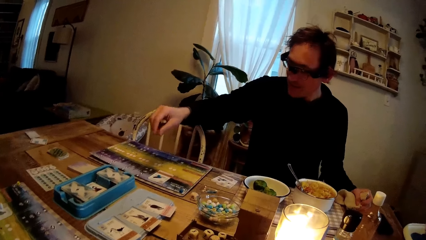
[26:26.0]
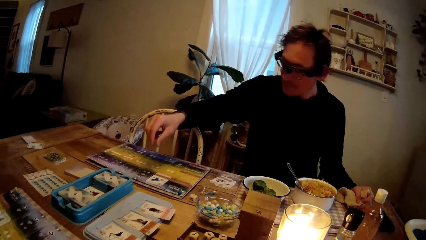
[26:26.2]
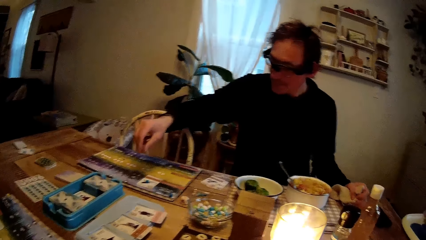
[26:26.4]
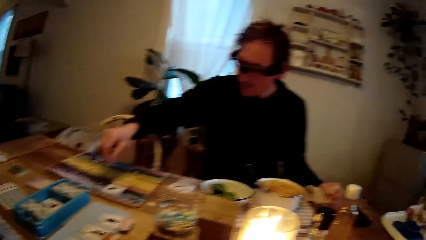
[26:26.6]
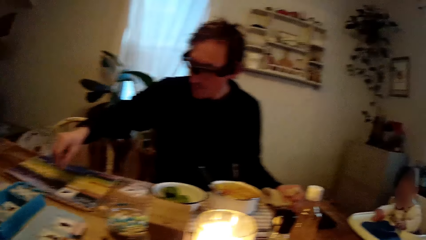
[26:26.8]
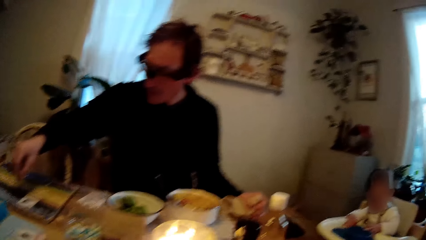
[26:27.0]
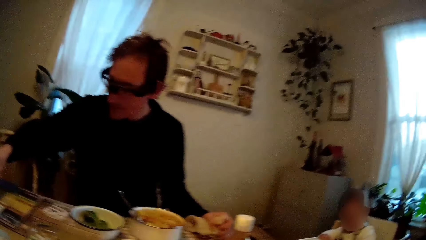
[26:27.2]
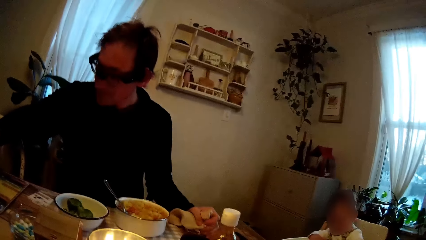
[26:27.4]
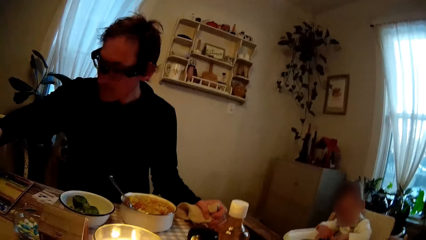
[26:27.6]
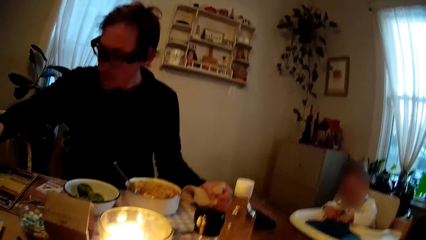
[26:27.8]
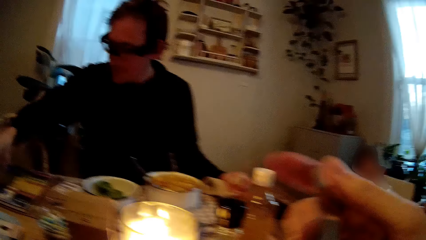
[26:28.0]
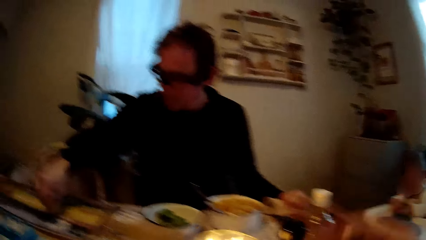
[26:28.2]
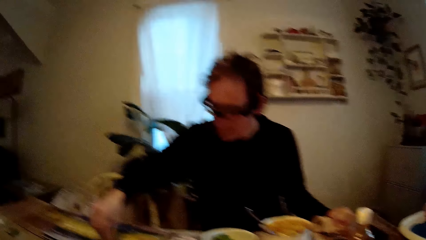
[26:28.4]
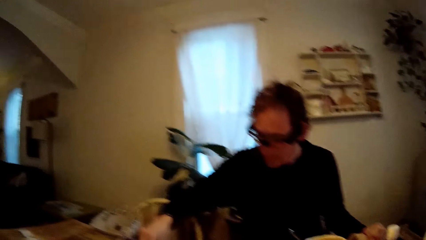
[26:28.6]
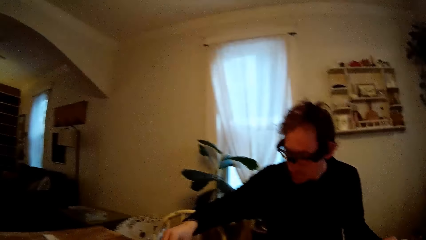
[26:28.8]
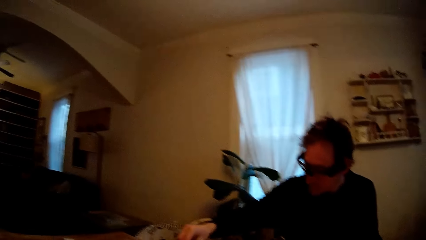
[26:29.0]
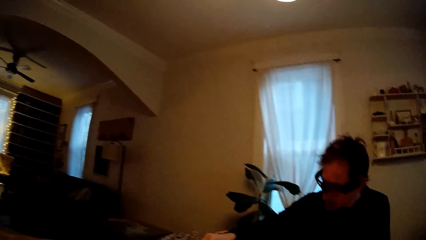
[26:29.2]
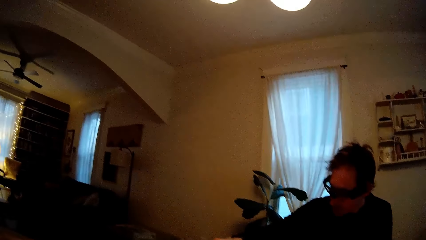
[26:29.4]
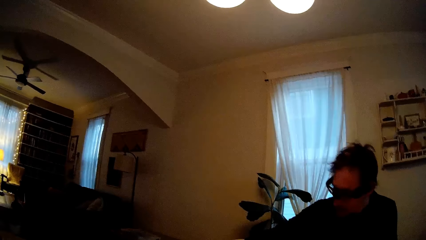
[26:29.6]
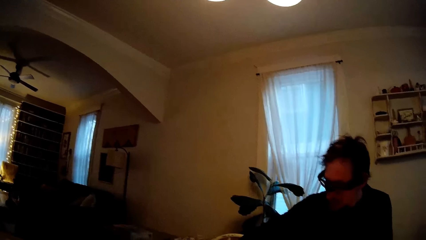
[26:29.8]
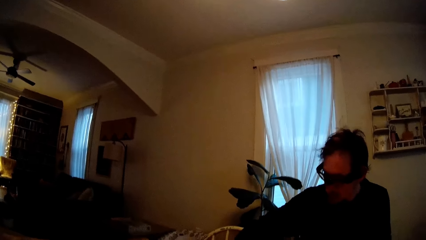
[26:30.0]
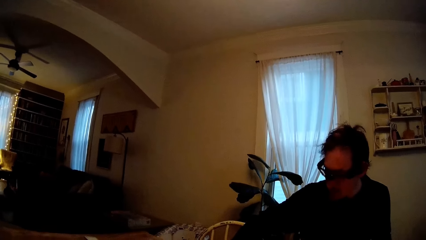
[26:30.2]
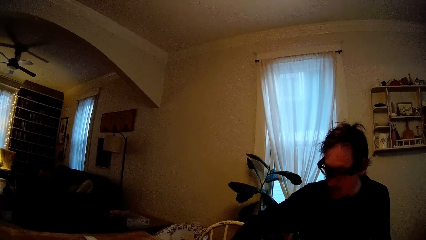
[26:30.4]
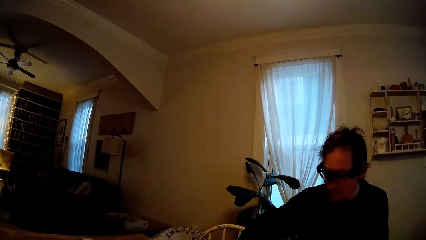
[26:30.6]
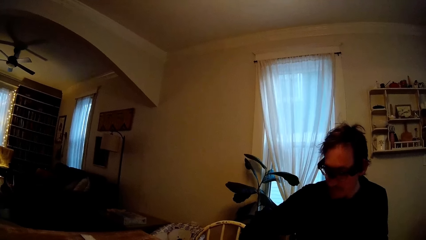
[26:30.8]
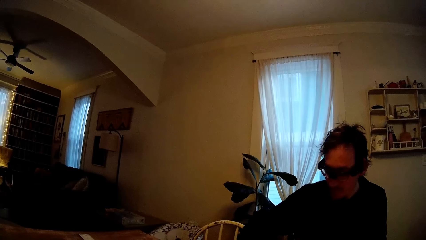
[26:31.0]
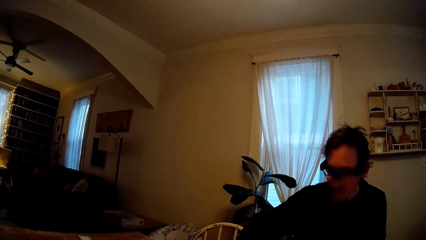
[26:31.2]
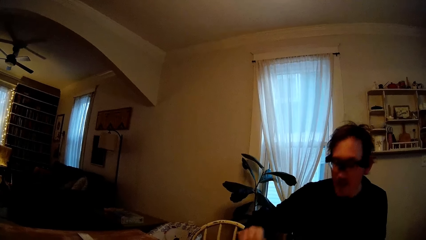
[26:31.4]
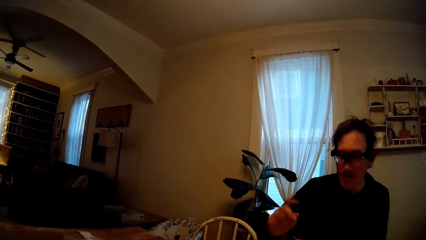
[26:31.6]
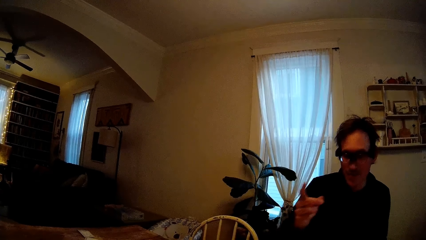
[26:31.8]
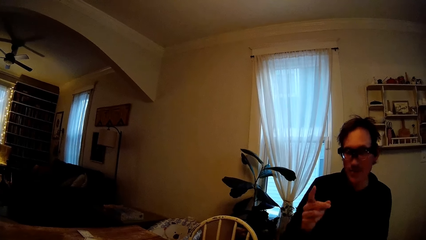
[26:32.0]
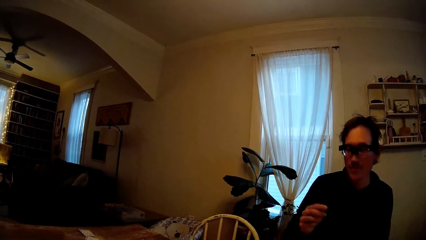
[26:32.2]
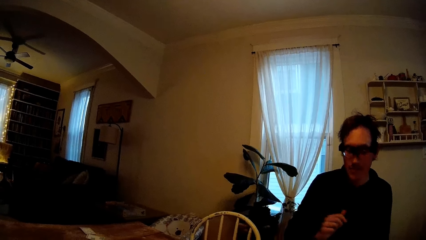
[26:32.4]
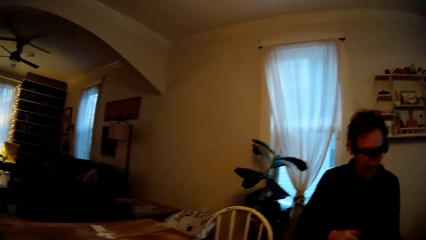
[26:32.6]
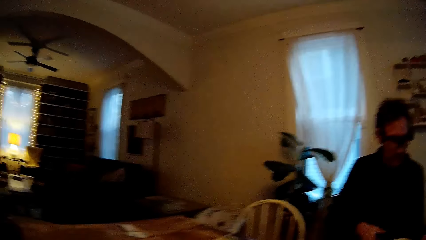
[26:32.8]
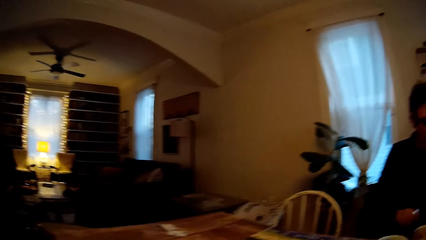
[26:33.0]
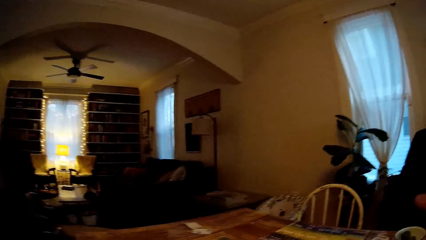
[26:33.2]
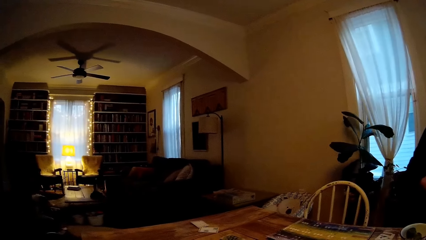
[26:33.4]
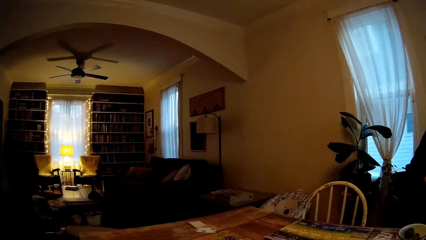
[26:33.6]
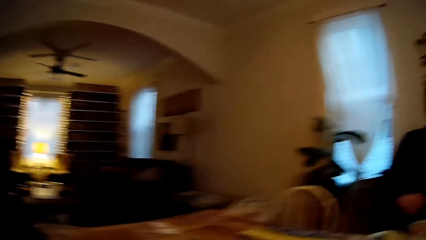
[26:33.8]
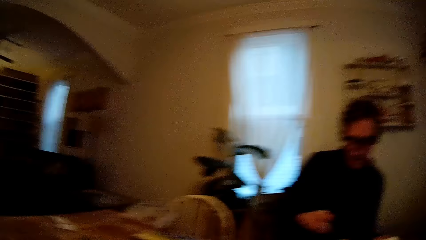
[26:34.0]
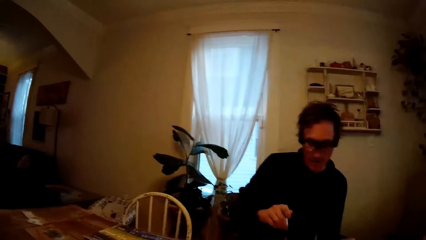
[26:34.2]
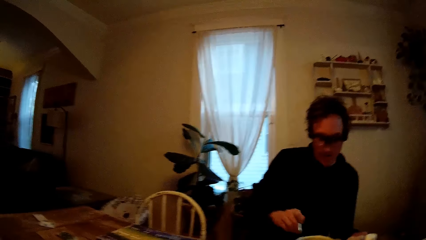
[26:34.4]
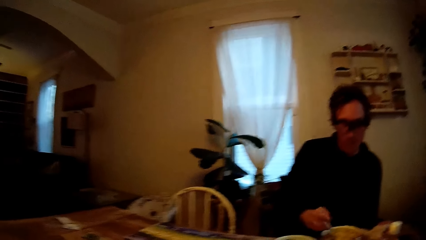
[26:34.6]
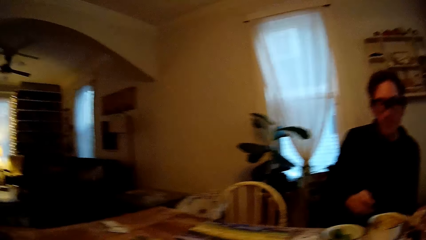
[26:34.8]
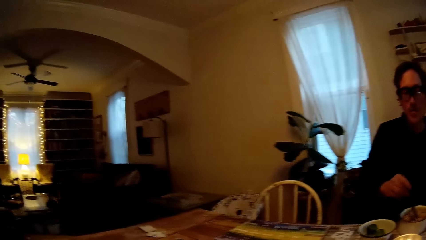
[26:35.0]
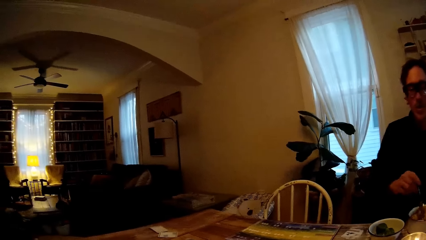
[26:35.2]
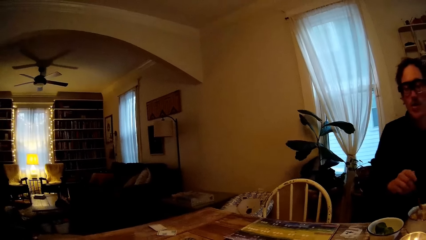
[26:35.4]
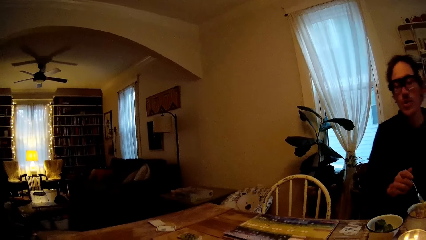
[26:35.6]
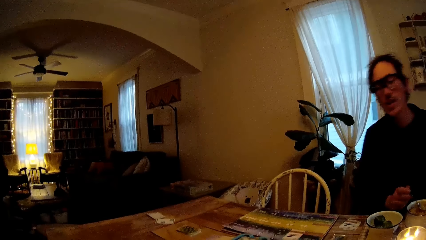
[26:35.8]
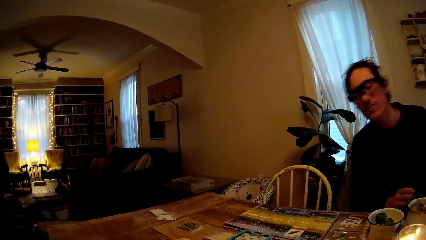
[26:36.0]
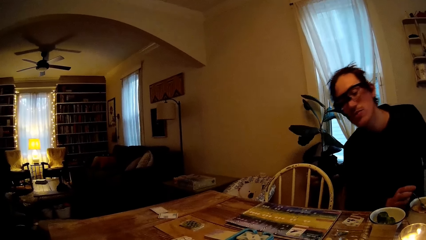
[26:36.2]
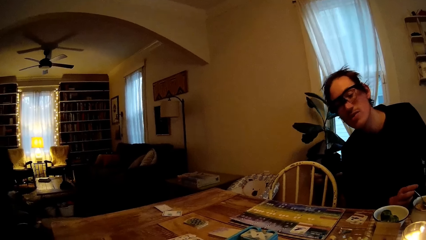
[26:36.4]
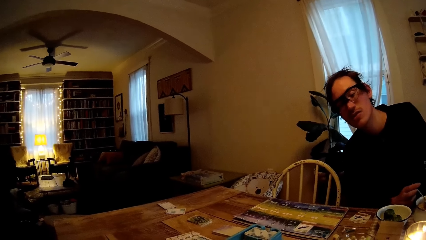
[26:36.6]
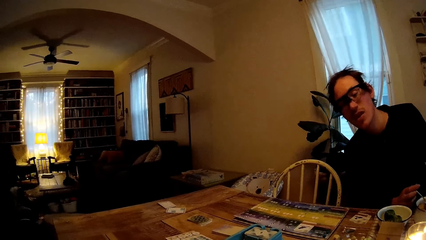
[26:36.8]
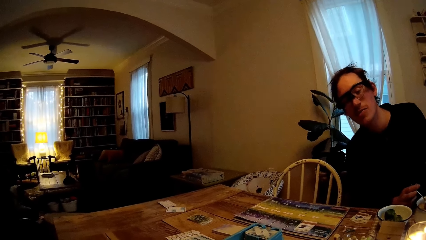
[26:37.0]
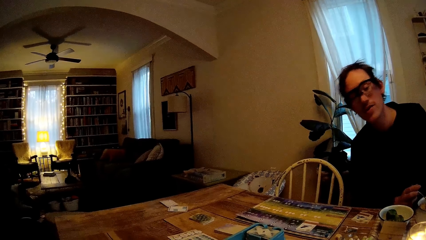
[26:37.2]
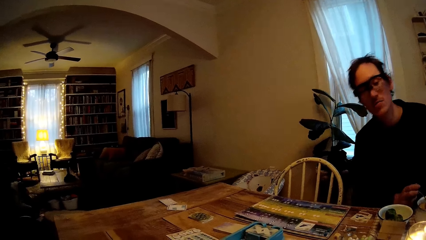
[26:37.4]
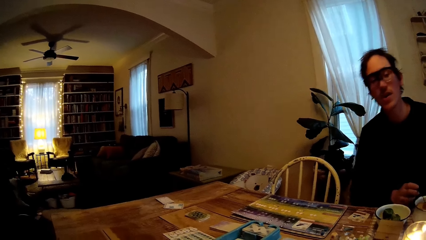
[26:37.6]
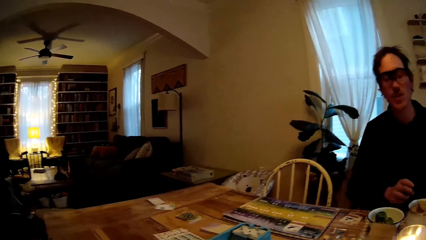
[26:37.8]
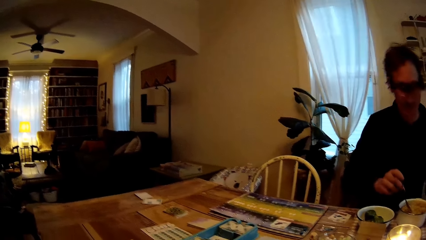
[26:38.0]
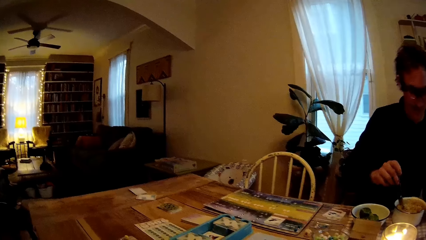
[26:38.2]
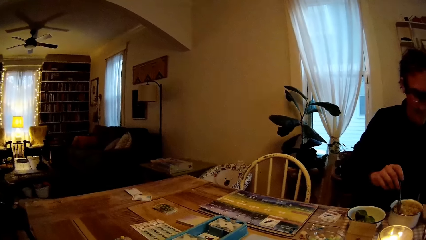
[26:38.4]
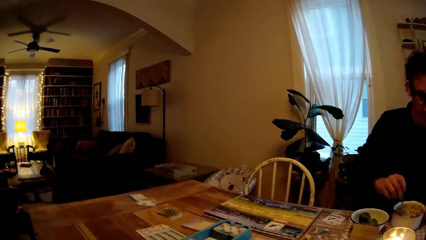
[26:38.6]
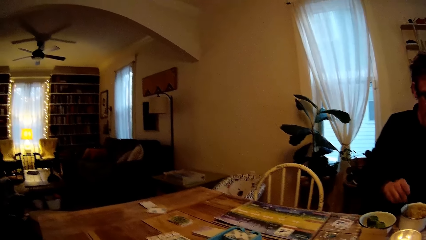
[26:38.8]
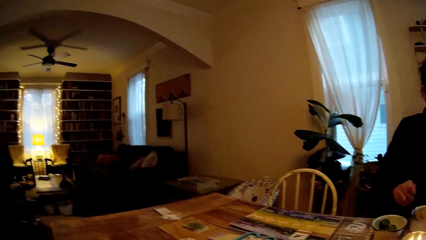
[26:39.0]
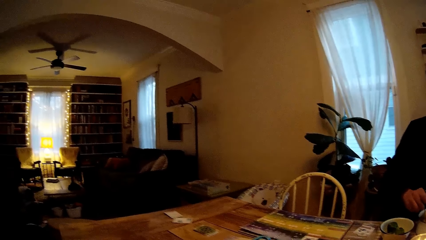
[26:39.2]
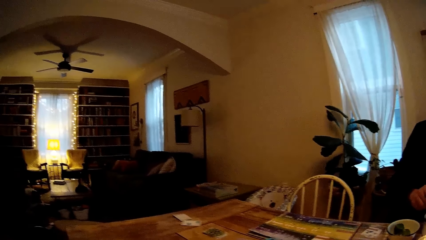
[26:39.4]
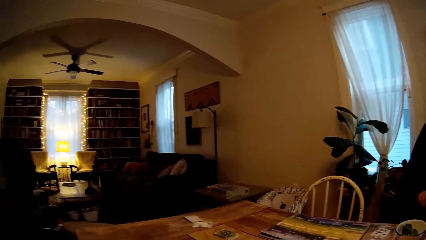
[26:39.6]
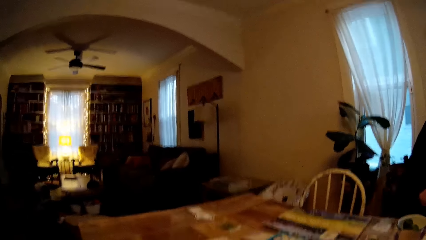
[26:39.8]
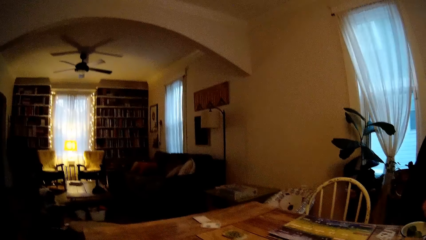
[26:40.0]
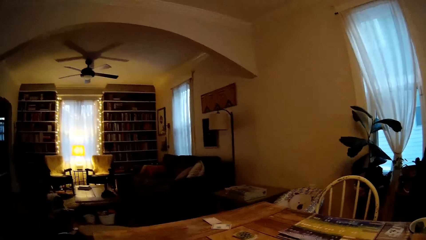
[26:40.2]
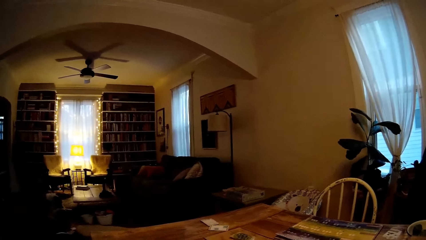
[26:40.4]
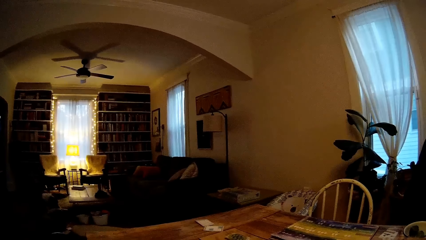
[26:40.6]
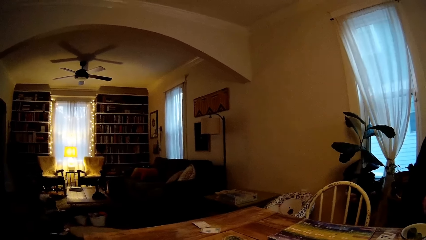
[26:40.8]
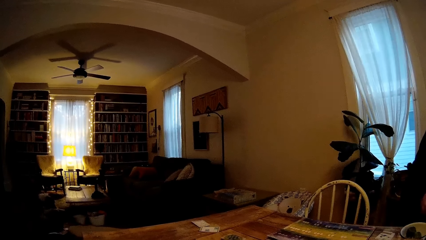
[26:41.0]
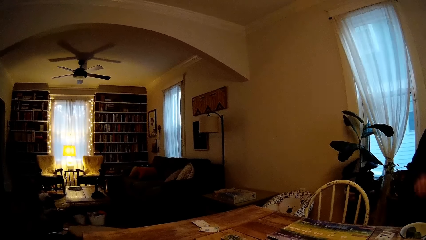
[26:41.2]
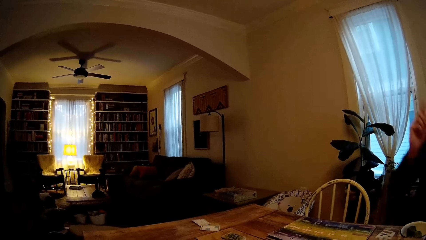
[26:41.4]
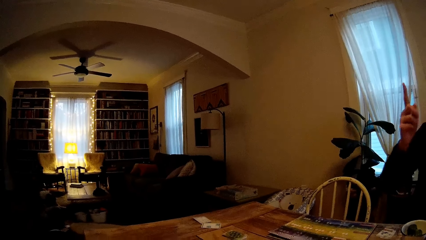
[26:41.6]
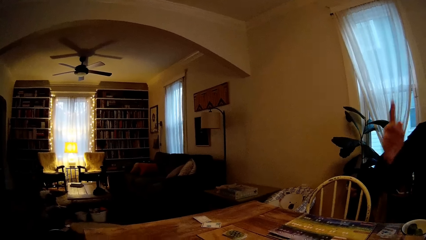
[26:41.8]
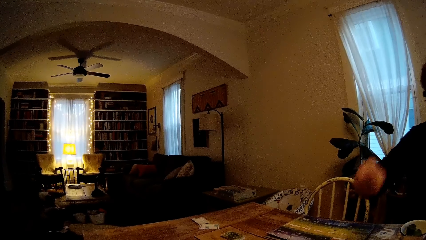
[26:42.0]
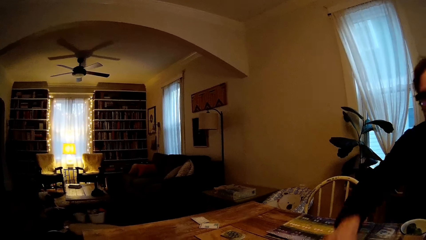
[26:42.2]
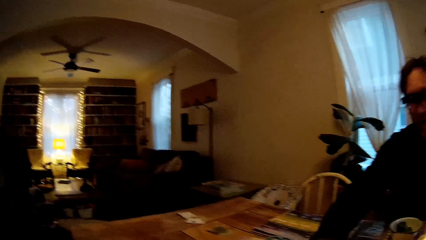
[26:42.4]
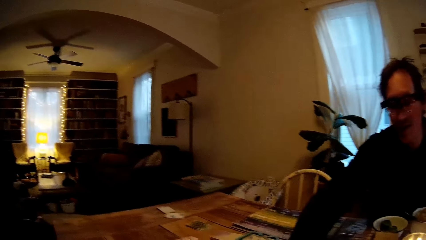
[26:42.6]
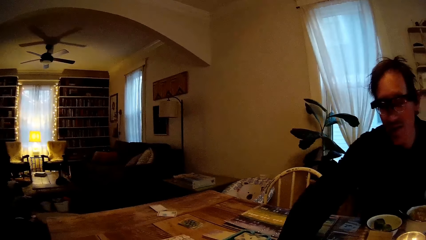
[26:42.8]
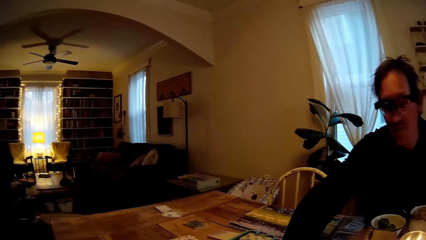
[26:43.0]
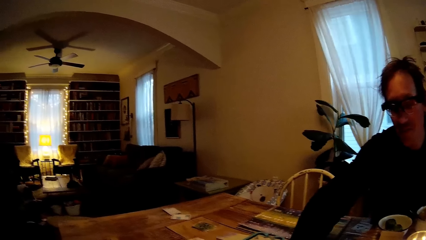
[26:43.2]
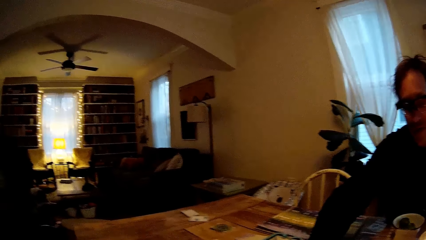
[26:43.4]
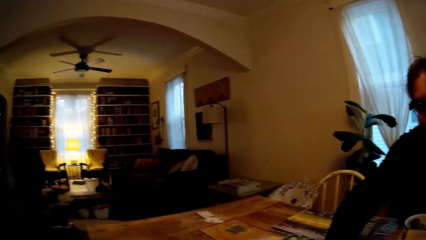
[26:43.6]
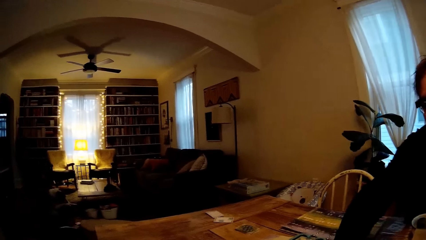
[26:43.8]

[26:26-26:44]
The camera wearer raises the fork with her right hand. The man touches the game board with his right hand, gestures with his right hand, and turns the fruit salad in the bowl of fruit salad with the spoon in his right hand. The camera wearer looks around. The man turns the fruit salad in the bowl of fruit salad with the spoon in his right hand again. He gestures with his right hand. He stretches his right hand over the table.
